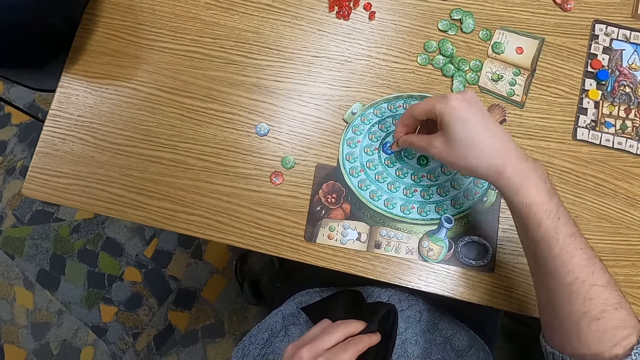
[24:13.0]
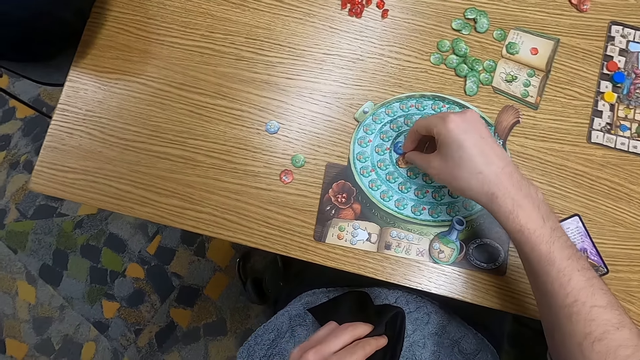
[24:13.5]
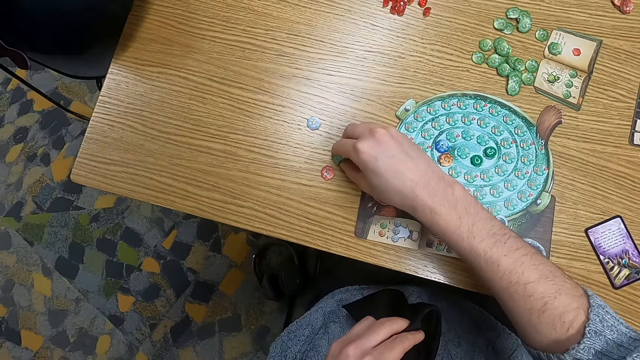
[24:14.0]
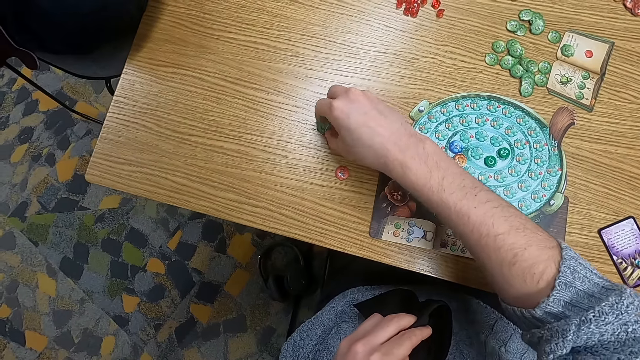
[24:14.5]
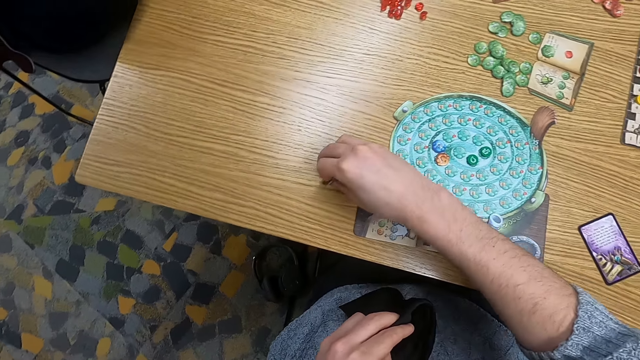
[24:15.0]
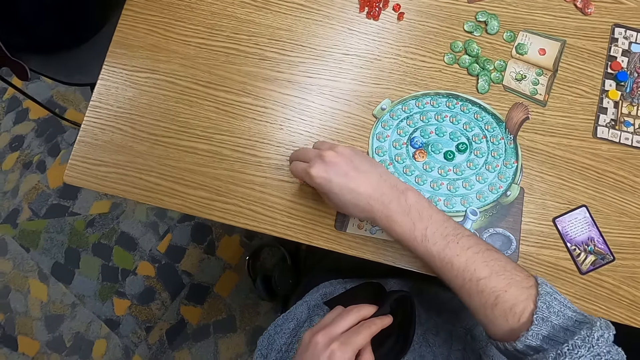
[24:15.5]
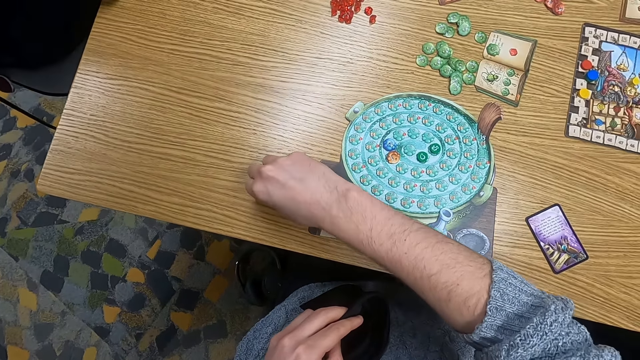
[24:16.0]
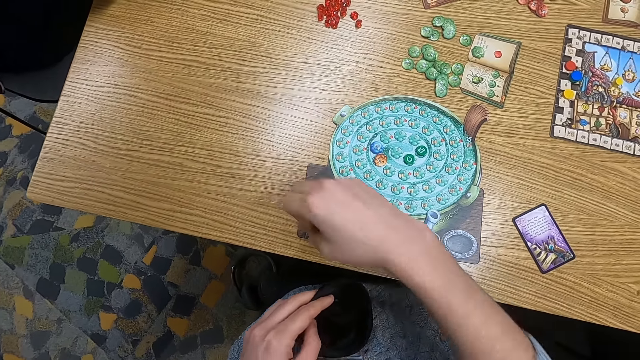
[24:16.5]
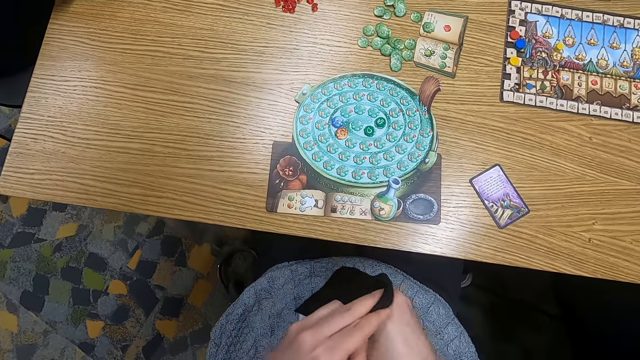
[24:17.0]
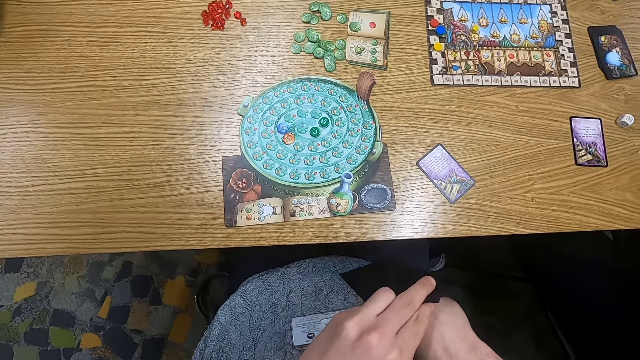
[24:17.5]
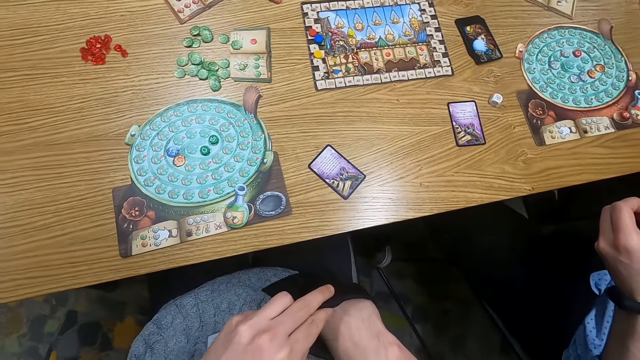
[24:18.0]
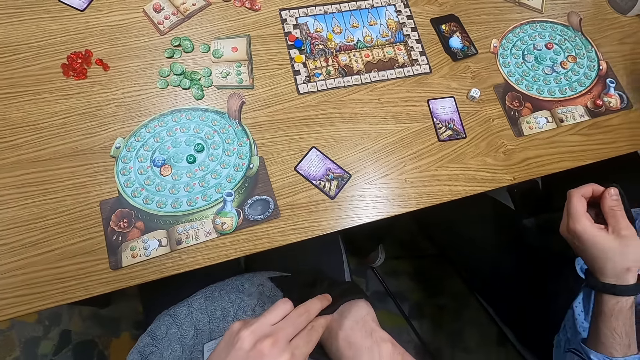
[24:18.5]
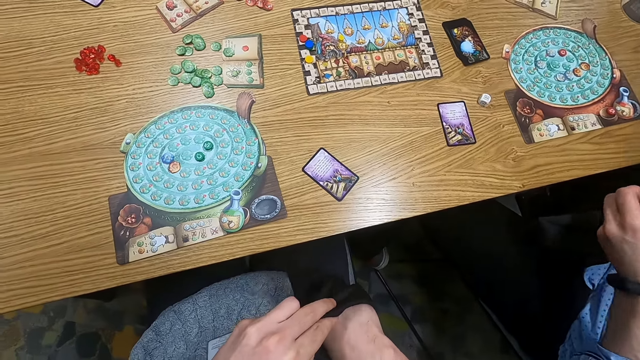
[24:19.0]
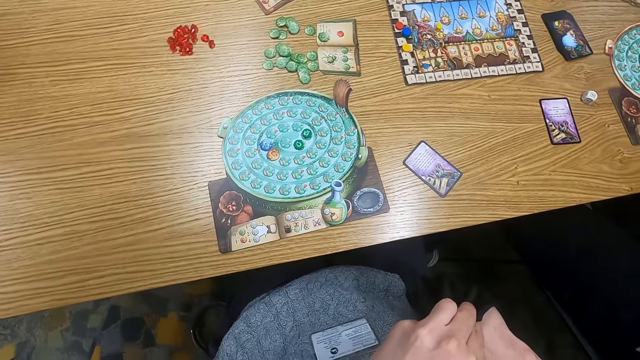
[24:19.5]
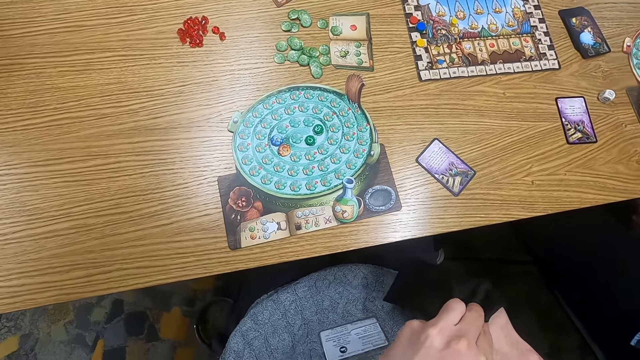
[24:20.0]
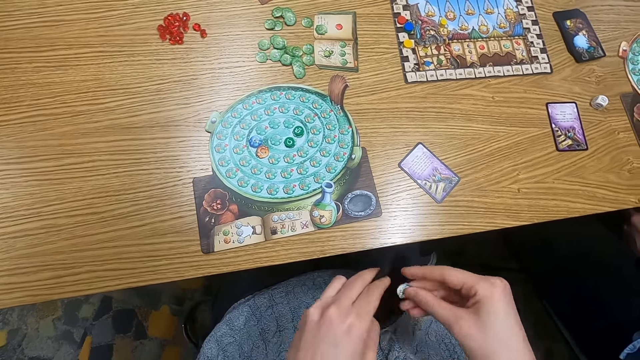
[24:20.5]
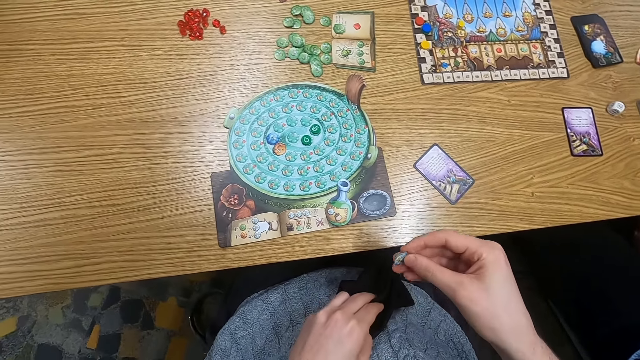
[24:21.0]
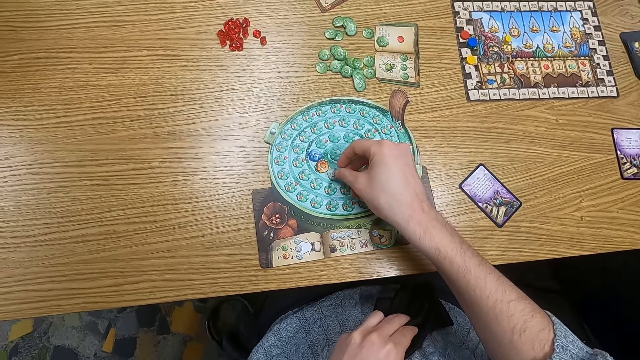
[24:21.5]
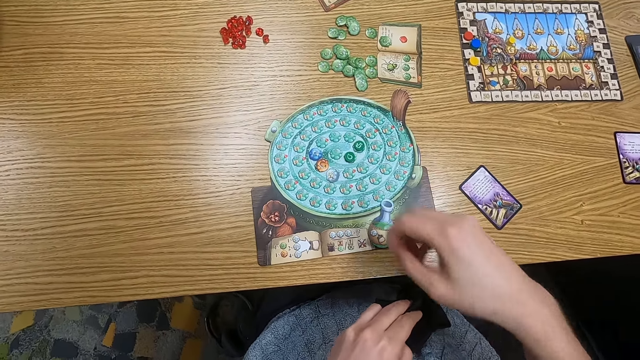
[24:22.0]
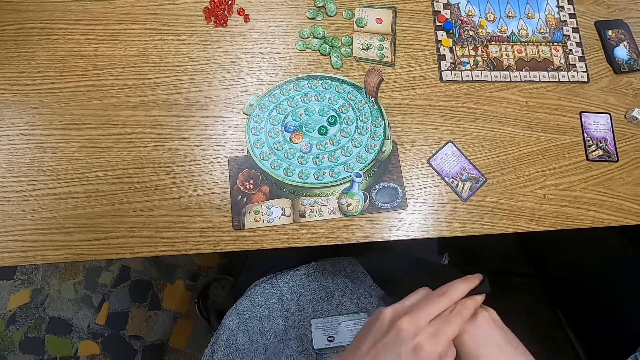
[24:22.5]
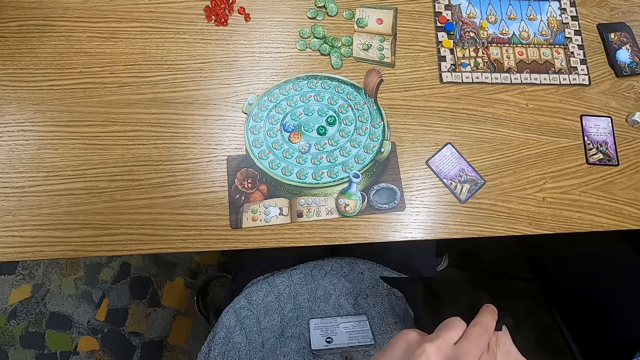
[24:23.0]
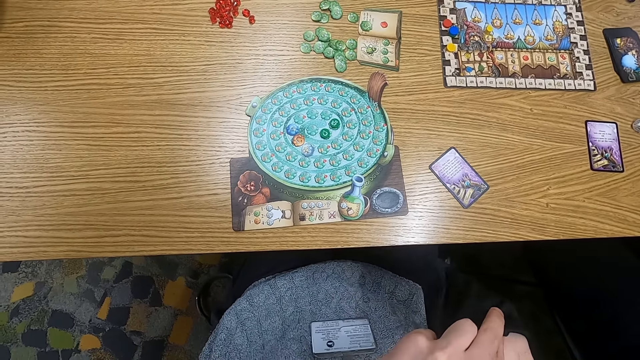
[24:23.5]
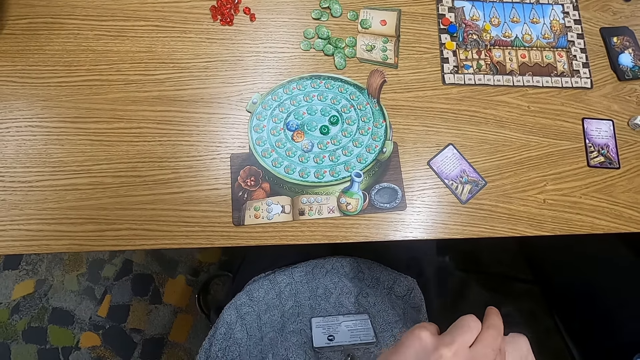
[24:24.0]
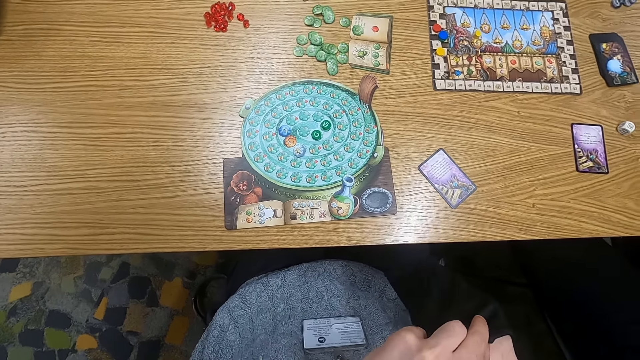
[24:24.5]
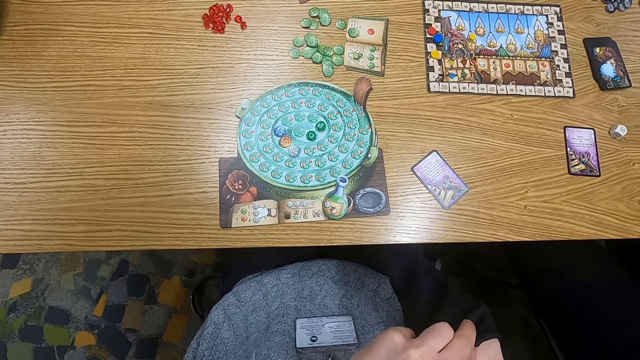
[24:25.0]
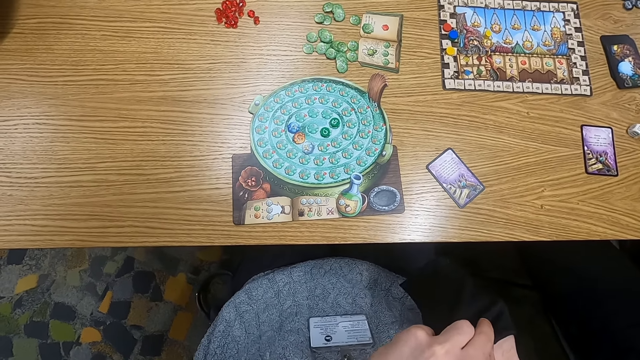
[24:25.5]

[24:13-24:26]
The camera wearer moves a counter. They pick the counter. They pick the counter again. They insert counters in a bag. They put a hand in the cloth bag. They turn to the side. They hold a point token. They pick the counter from the bag. They put the point token on the table. They put a hand in the cloth bag.

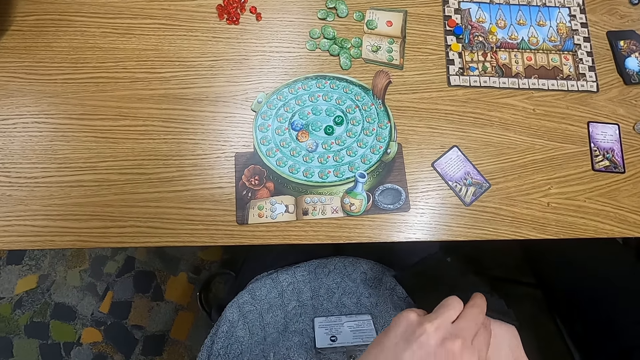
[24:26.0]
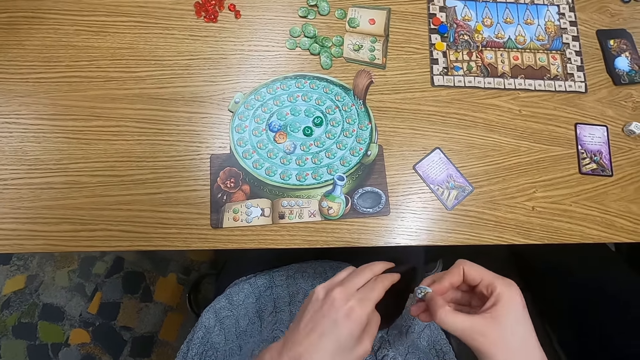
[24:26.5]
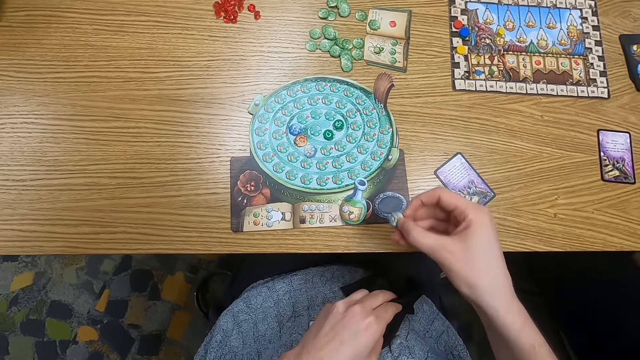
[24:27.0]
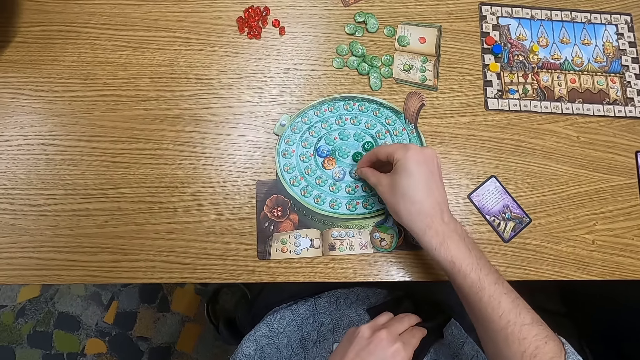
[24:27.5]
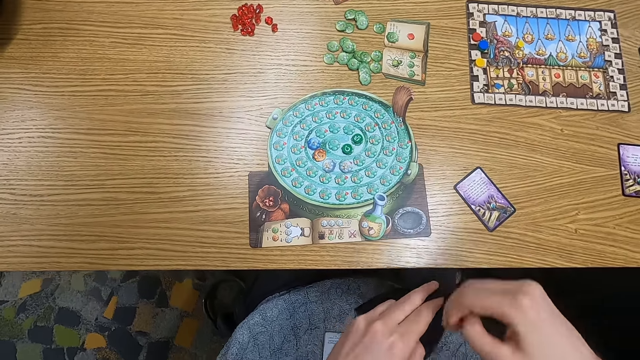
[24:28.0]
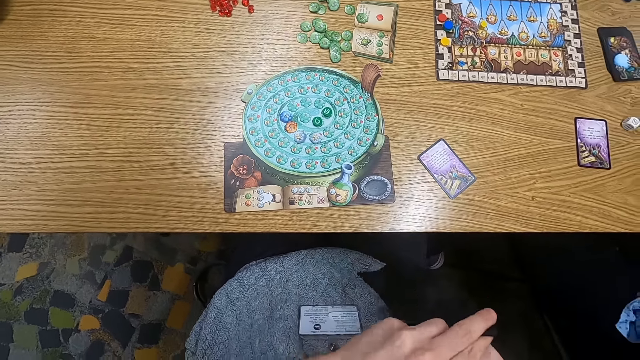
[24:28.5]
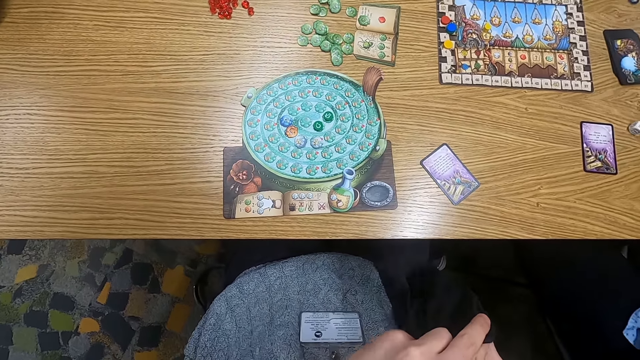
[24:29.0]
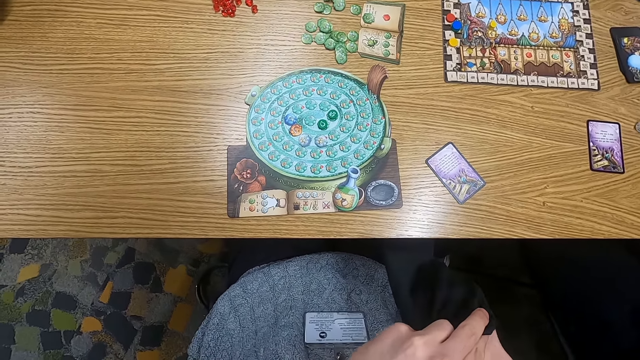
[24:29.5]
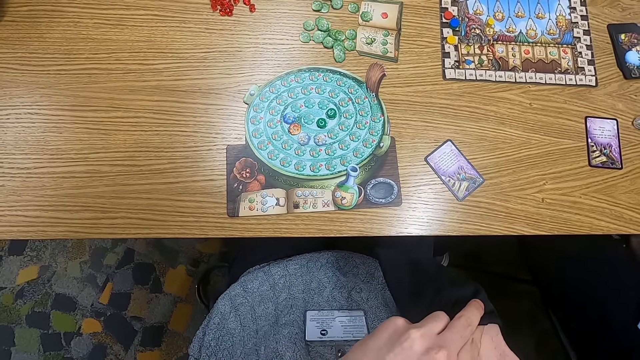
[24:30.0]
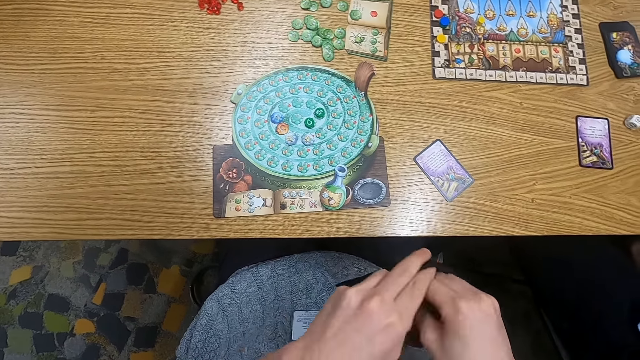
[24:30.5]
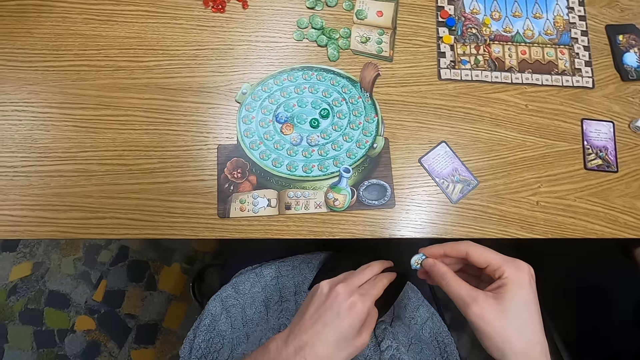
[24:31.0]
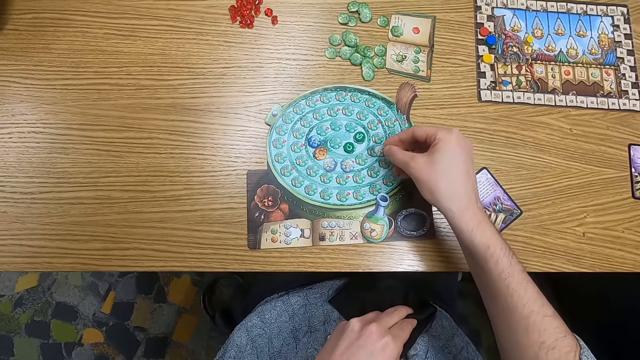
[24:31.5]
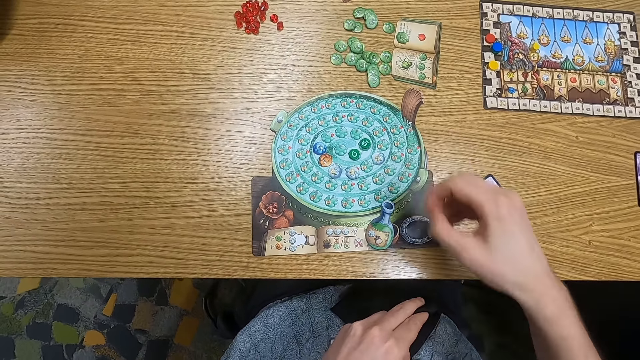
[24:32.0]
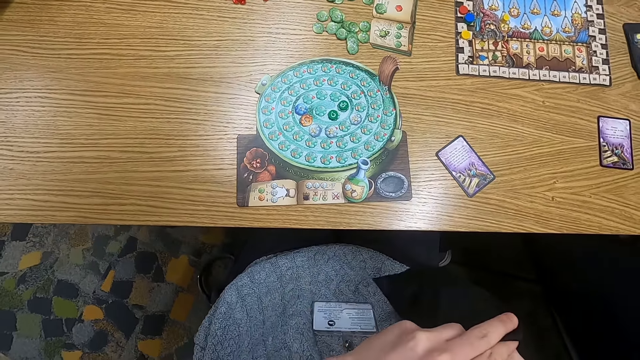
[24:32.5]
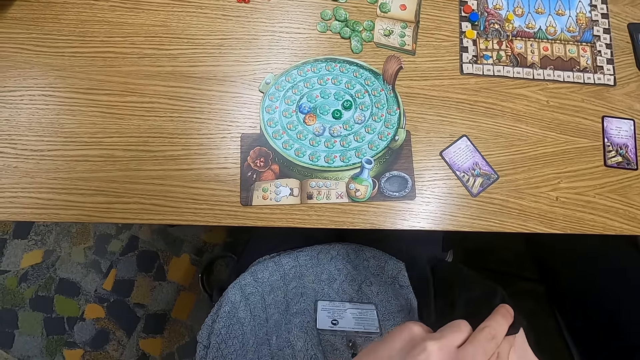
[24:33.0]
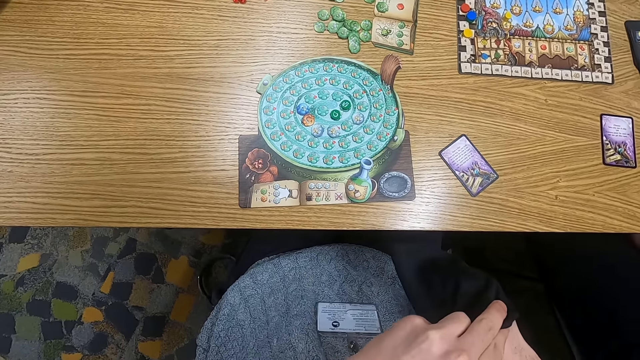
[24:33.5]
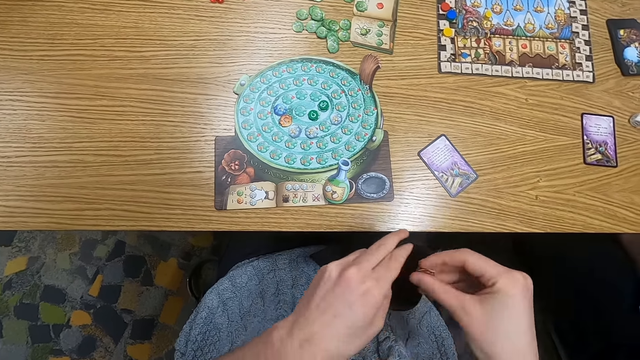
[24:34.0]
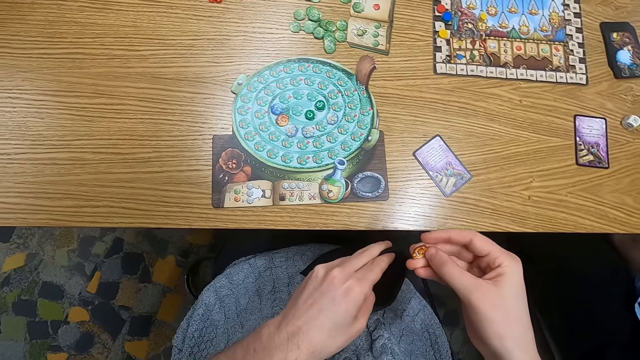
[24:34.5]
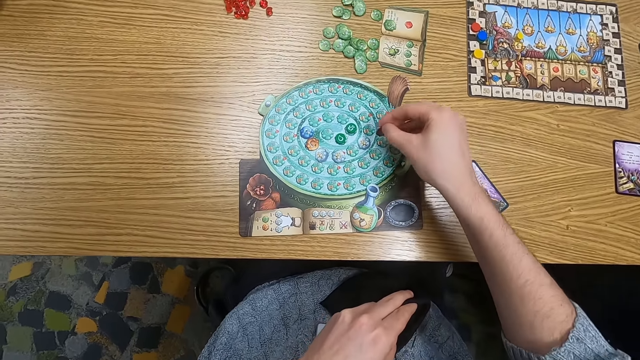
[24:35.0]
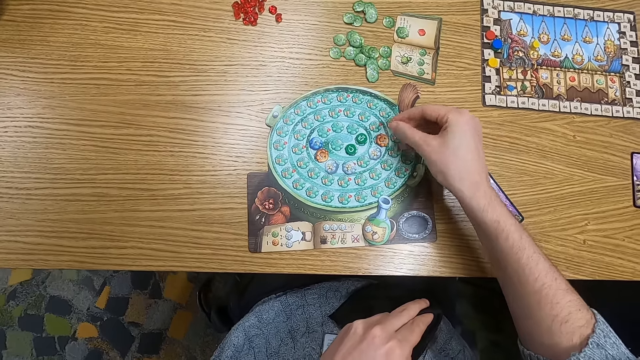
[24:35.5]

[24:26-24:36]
The camera wearer holds a point token. They put the point token on the table. They put a hand in the cloth bag. They hold the point token. They put the point token on the table. They put a hand in the cloth bag. They hold the point token. They put the point token on the table.
